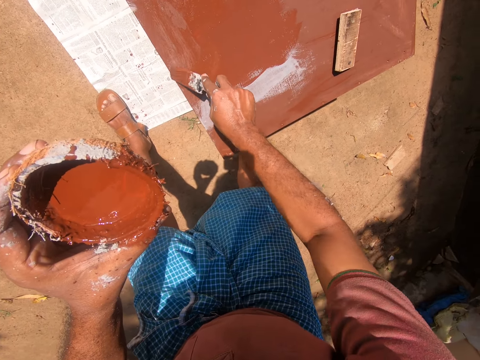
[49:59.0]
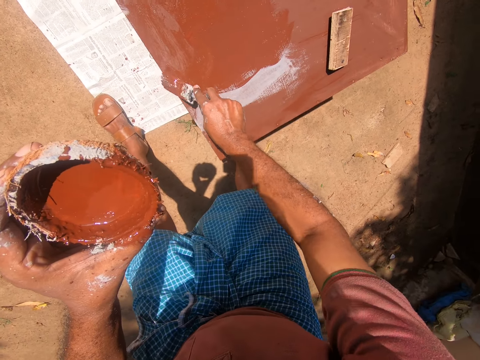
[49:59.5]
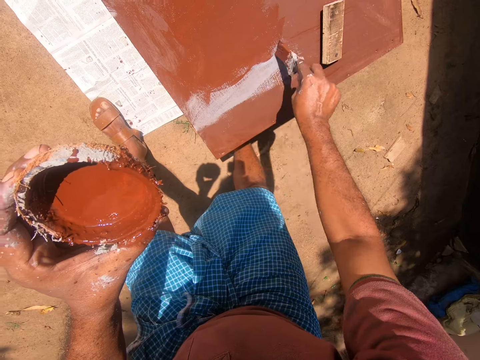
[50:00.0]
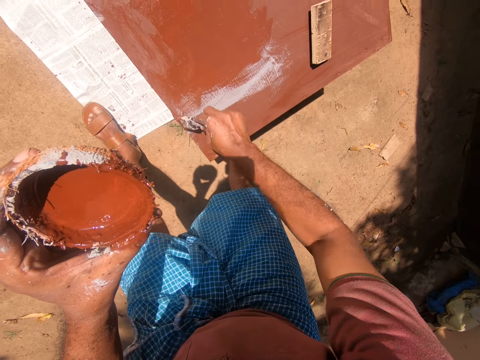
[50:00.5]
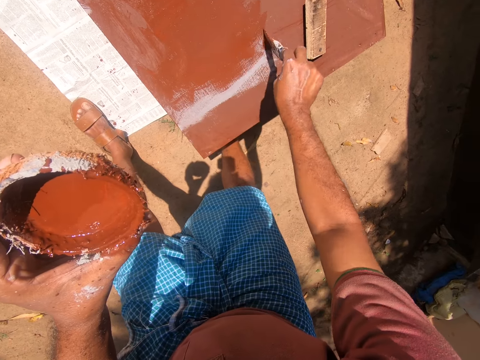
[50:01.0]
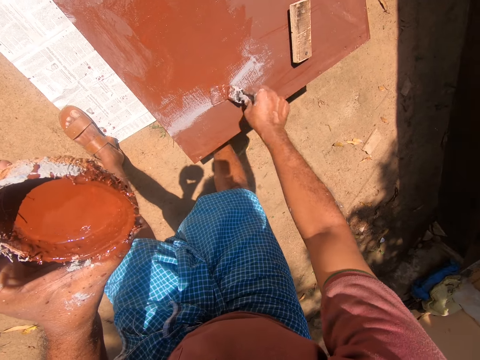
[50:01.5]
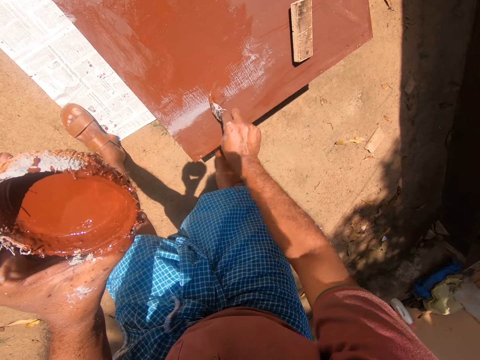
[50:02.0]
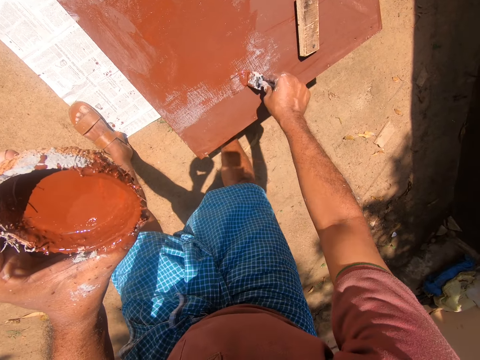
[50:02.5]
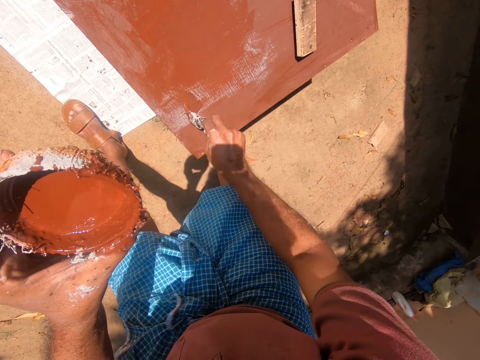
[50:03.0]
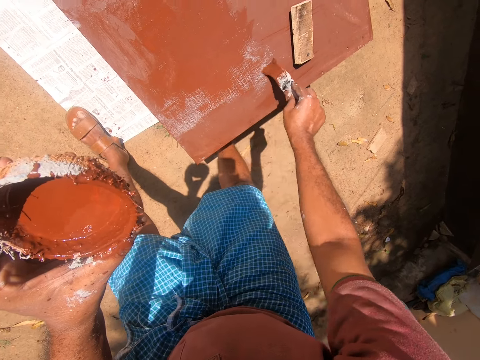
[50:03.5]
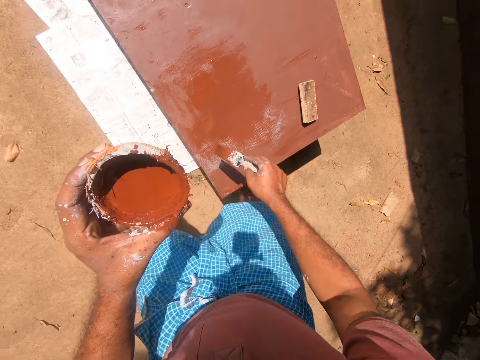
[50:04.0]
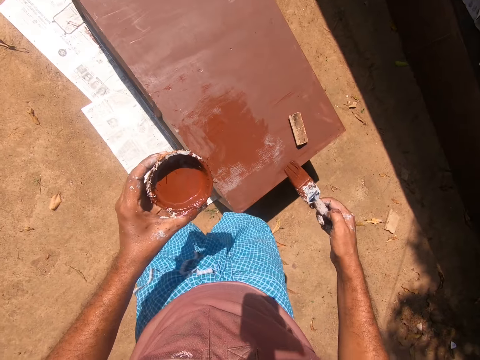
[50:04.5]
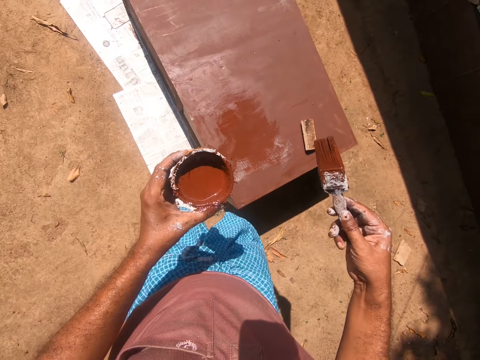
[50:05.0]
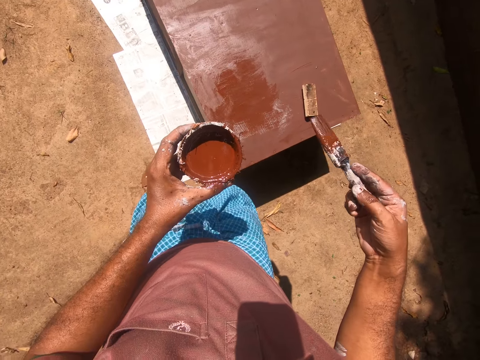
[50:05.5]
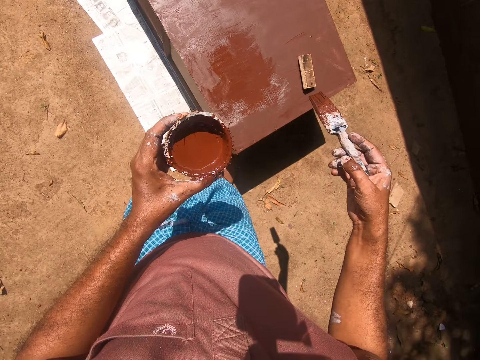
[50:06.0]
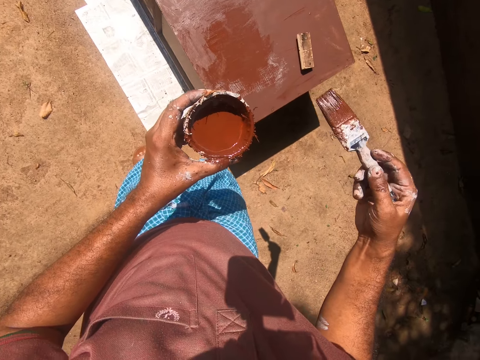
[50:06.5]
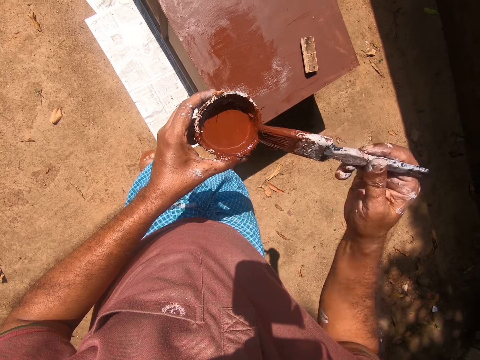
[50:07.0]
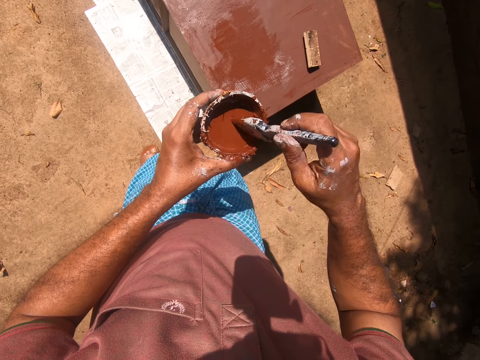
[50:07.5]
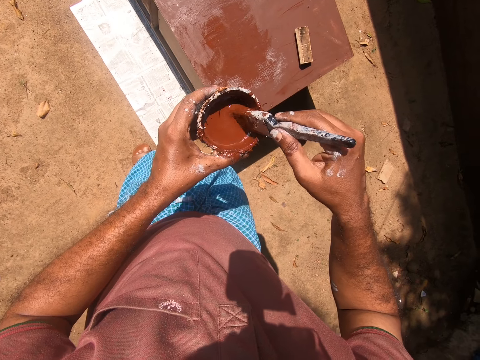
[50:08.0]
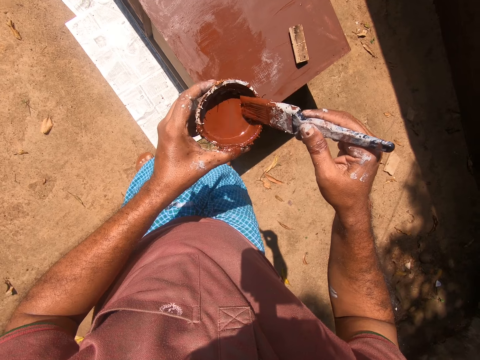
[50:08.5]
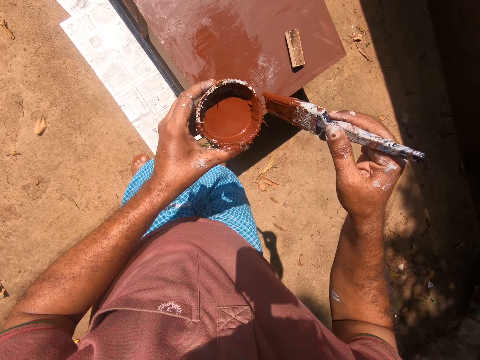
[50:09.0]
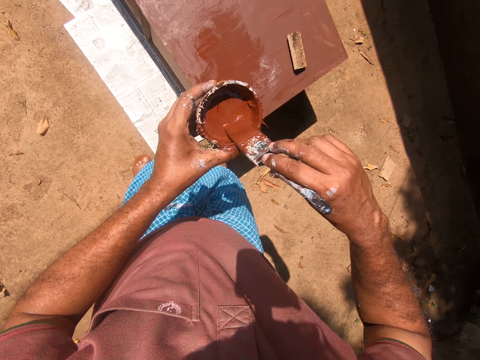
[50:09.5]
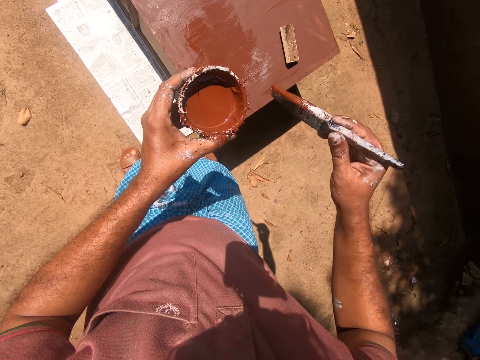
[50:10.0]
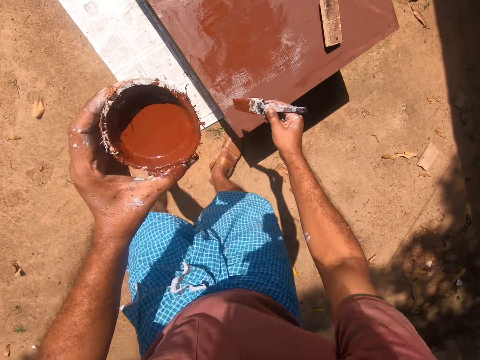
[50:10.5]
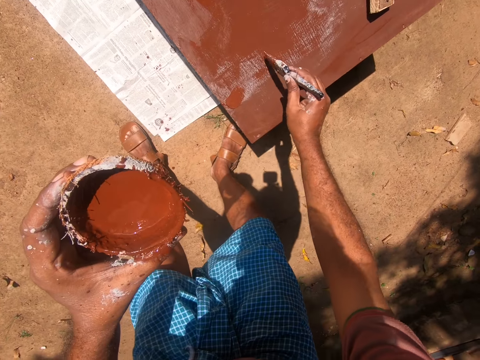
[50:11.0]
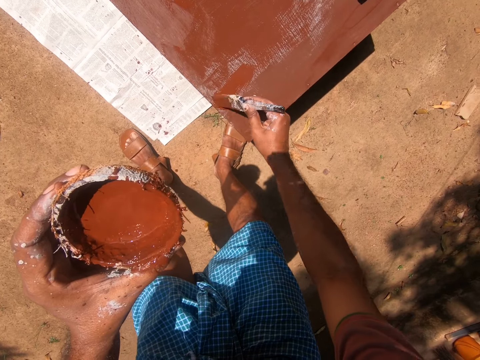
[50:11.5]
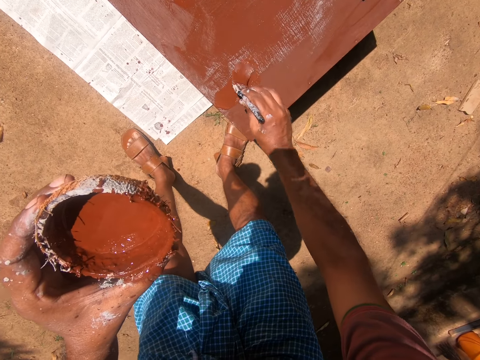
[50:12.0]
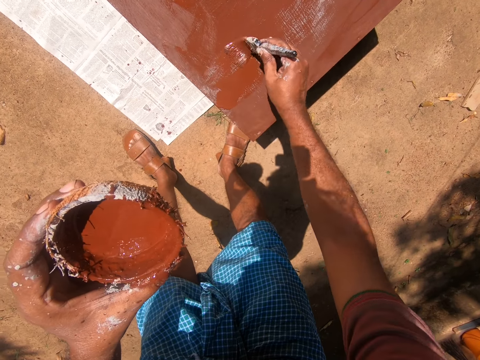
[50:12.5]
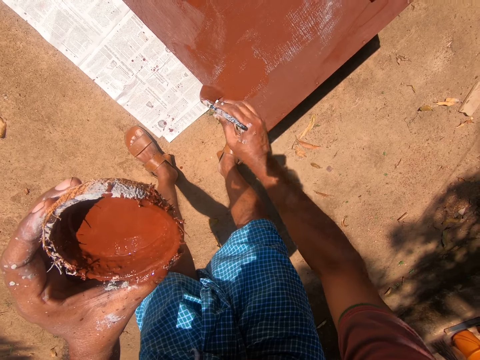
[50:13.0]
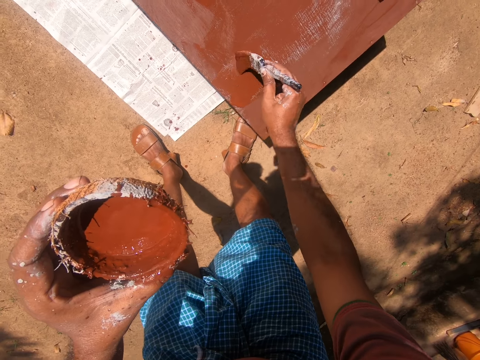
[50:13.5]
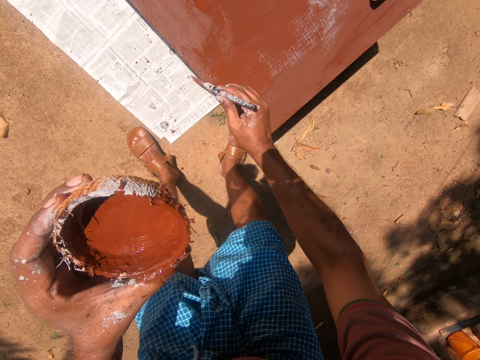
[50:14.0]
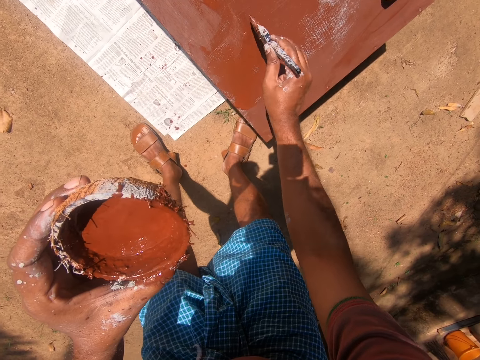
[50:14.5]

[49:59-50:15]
The camera wearer turns a paint brush in his hands. He dips the paint brush in a coconut bowl. He turns the paint brush in the coconut bowl. He paints a wooden box.

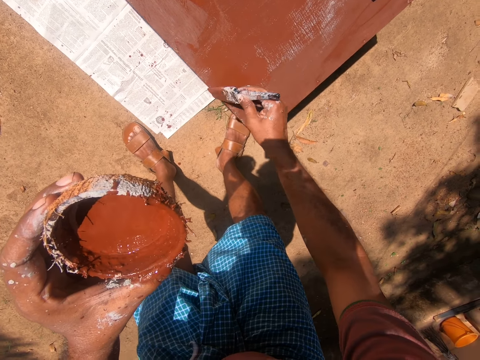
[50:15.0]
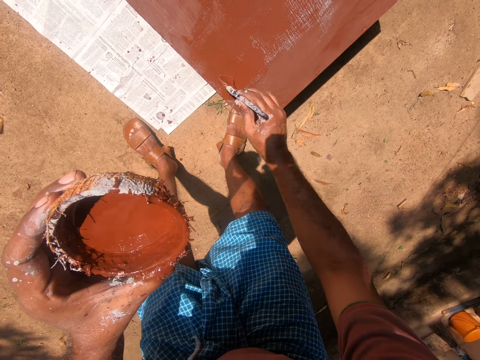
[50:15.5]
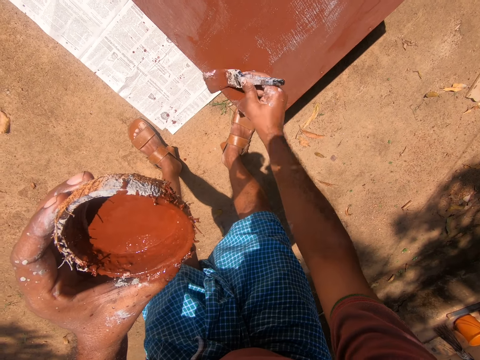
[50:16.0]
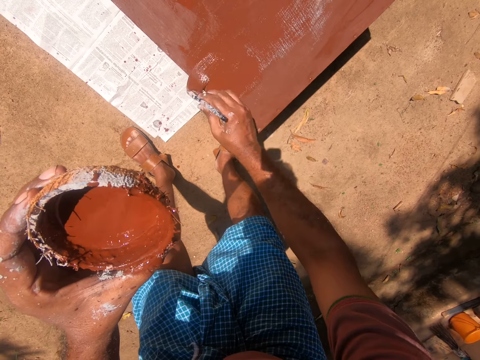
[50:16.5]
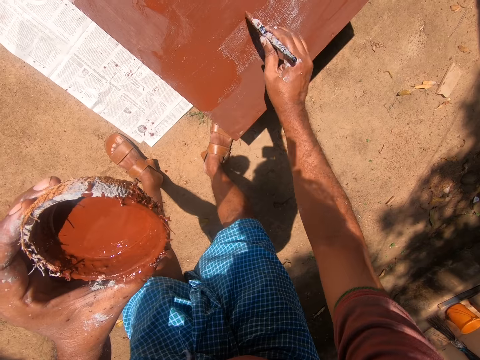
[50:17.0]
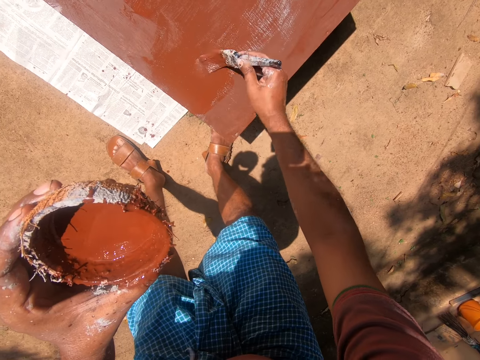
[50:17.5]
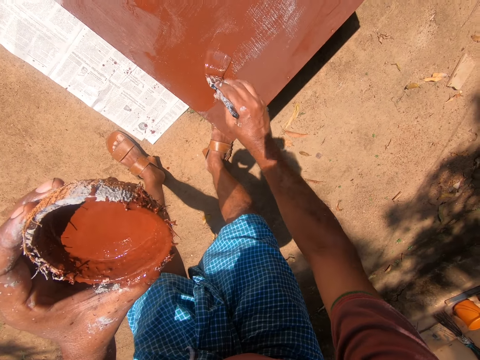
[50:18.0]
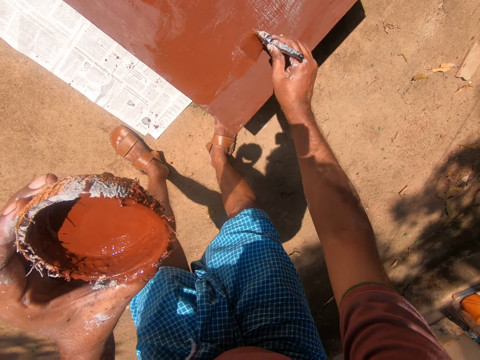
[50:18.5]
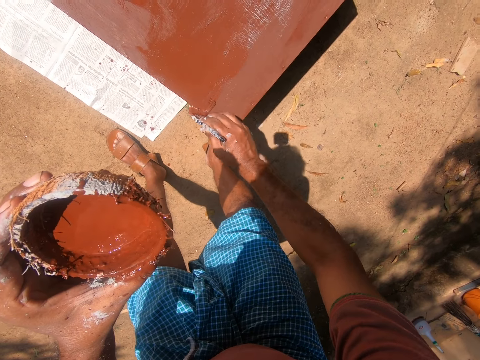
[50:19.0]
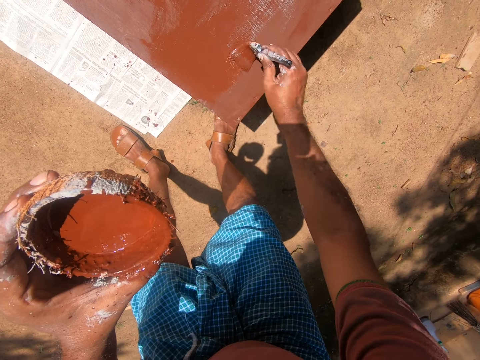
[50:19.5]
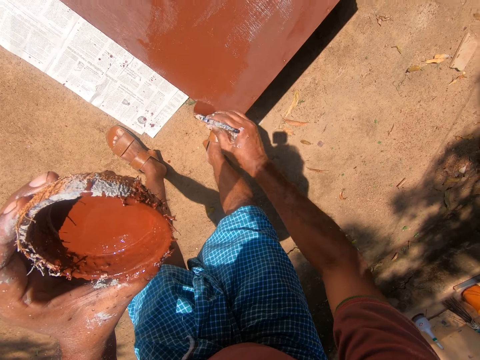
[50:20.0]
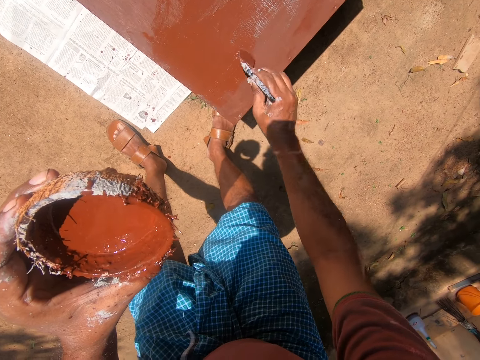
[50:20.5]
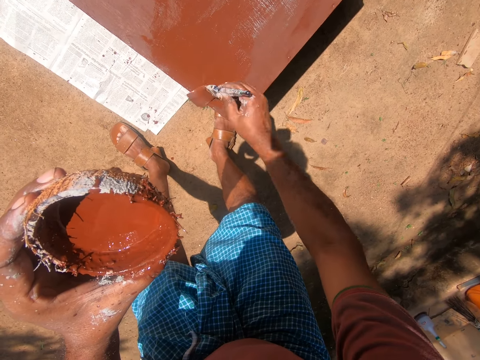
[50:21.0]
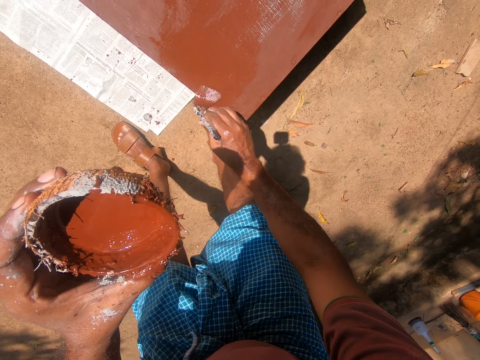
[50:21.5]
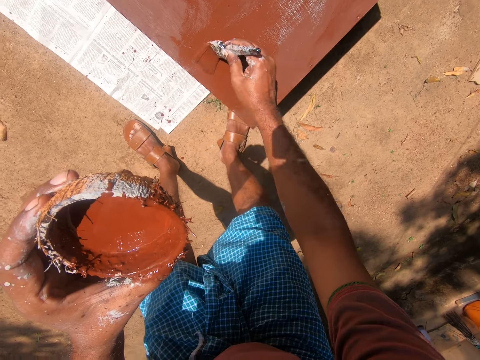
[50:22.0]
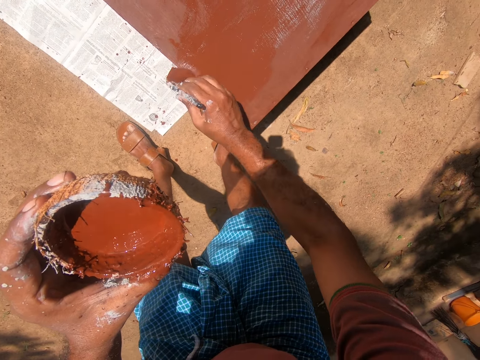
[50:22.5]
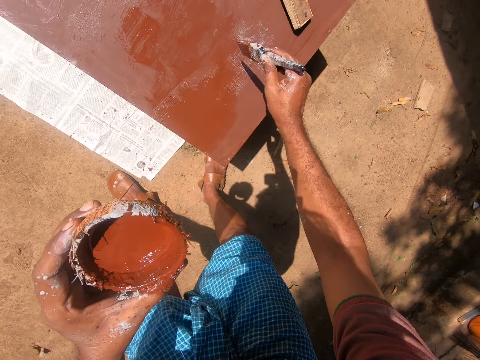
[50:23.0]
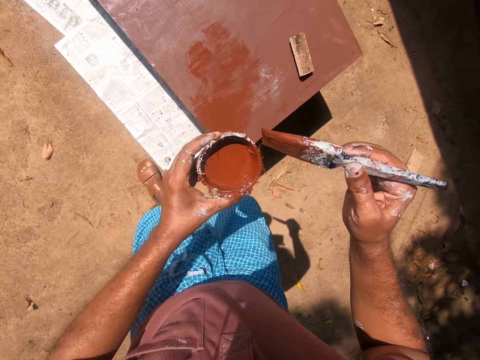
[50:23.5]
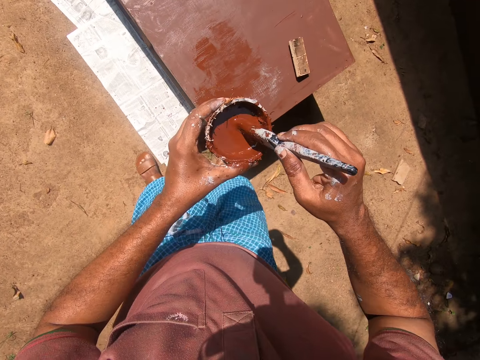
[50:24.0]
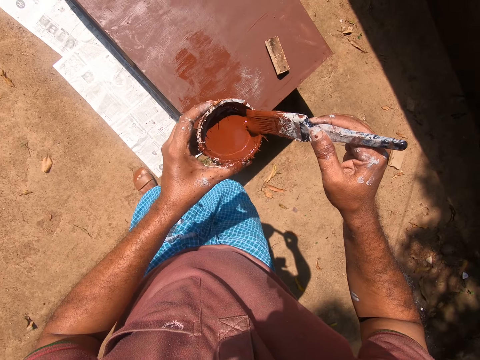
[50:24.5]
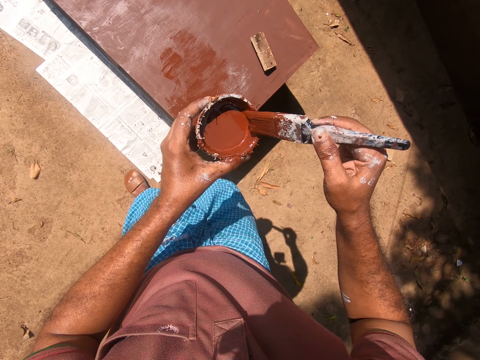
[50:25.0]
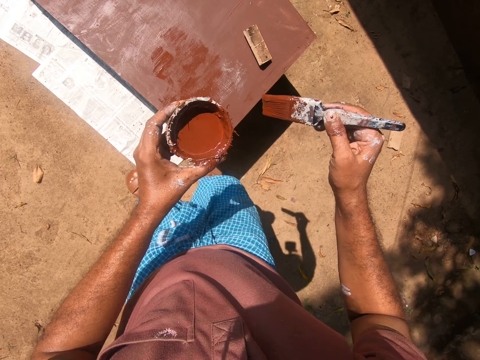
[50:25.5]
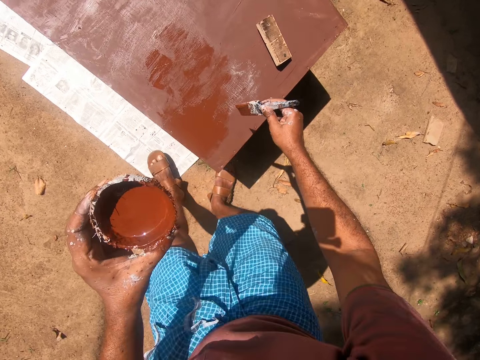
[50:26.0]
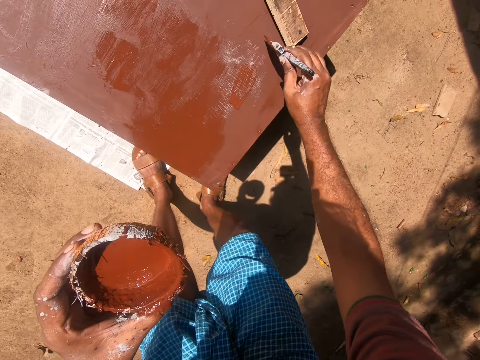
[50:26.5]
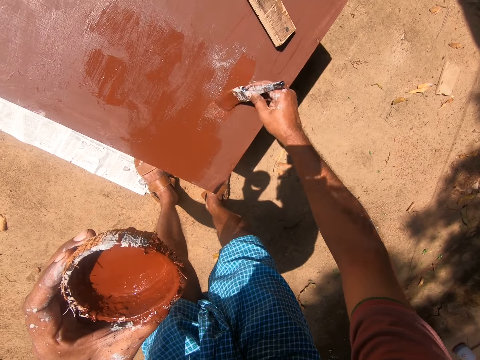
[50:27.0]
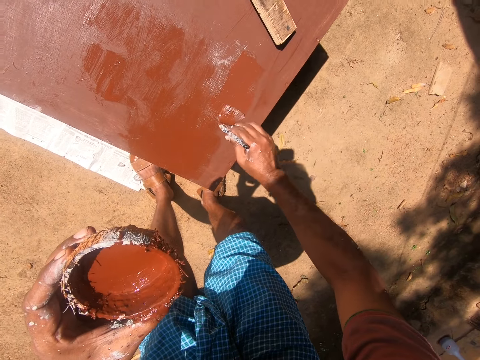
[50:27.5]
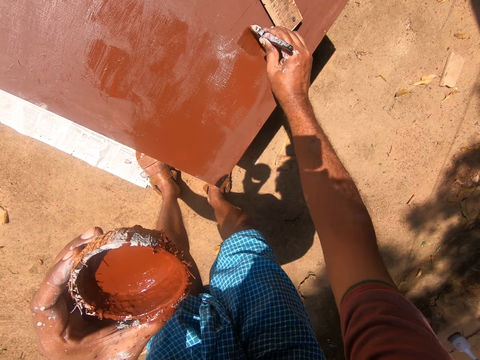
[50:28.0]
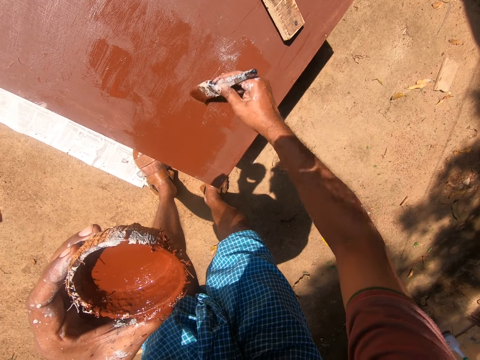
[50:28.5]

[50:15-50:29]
The camera wearer dips the paintbrush into the coconut shell or bowl containing paint. They paint the table or wooden box with the painting brush.
